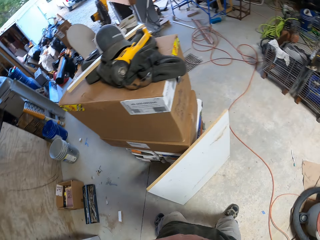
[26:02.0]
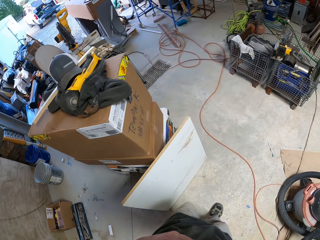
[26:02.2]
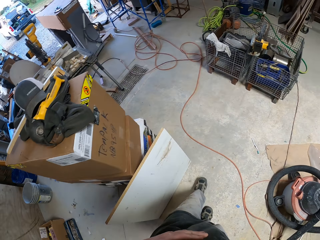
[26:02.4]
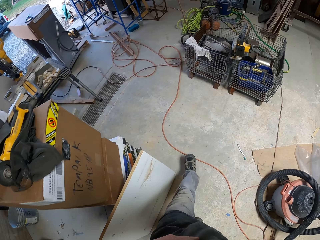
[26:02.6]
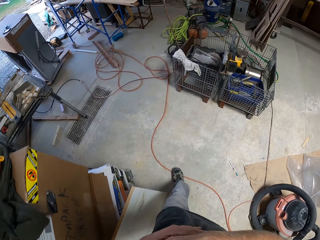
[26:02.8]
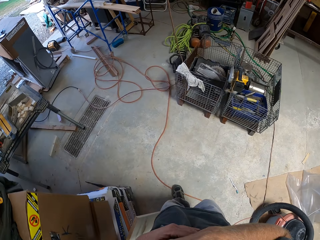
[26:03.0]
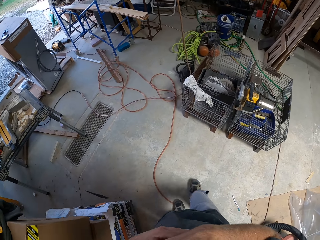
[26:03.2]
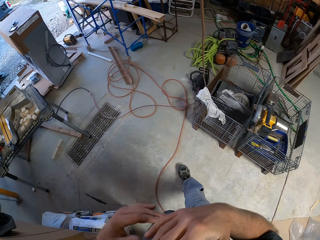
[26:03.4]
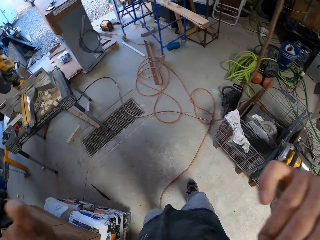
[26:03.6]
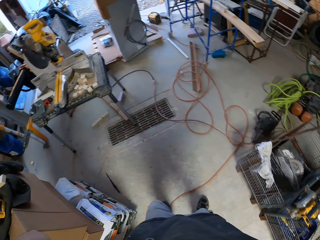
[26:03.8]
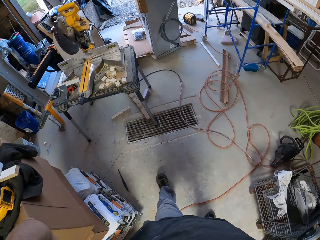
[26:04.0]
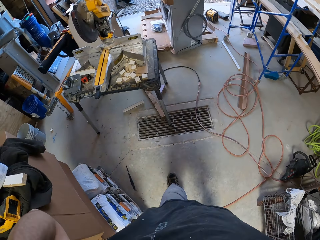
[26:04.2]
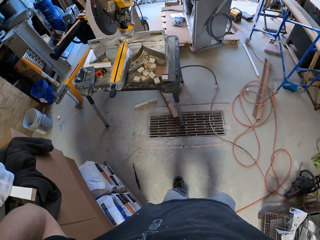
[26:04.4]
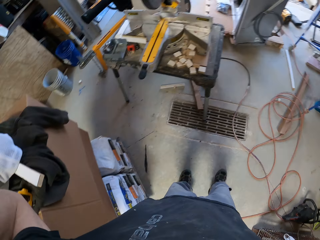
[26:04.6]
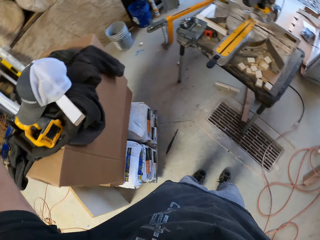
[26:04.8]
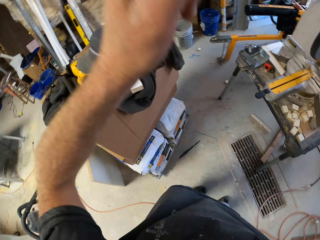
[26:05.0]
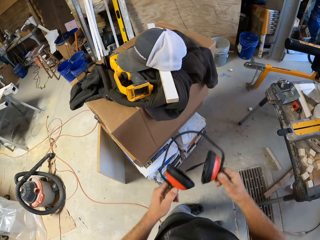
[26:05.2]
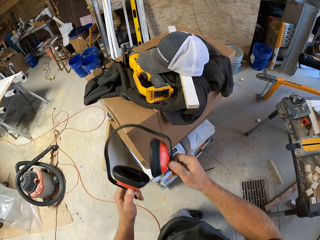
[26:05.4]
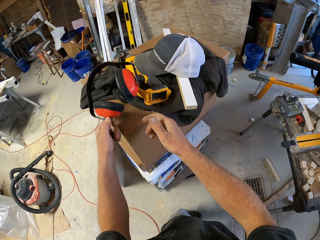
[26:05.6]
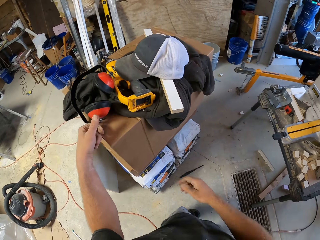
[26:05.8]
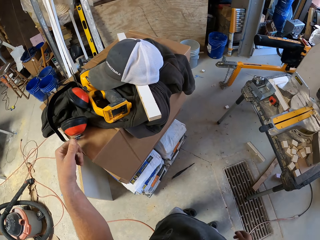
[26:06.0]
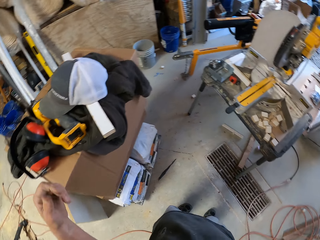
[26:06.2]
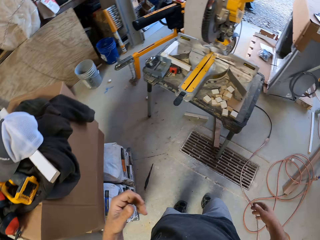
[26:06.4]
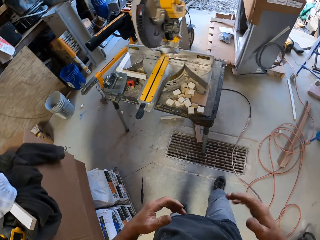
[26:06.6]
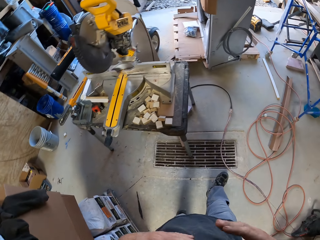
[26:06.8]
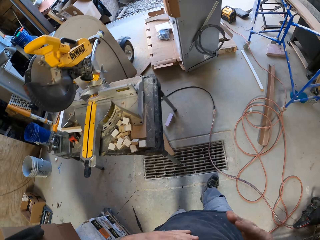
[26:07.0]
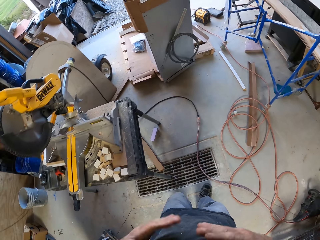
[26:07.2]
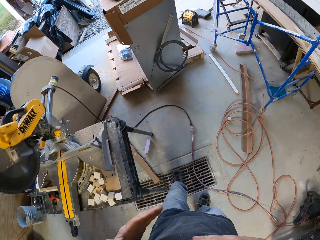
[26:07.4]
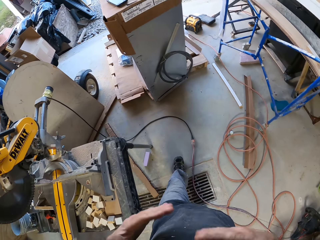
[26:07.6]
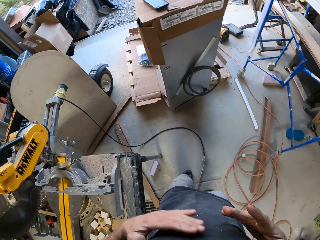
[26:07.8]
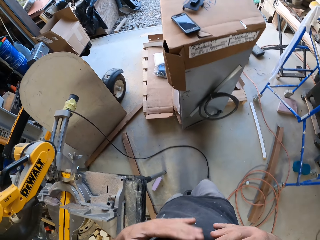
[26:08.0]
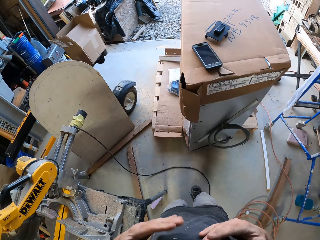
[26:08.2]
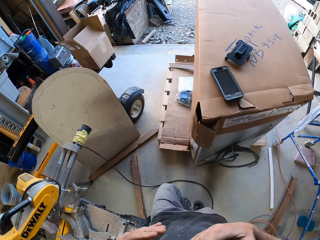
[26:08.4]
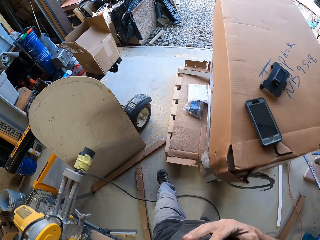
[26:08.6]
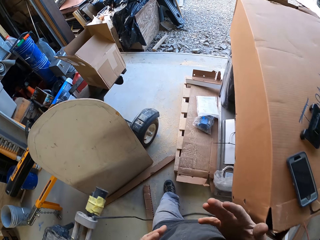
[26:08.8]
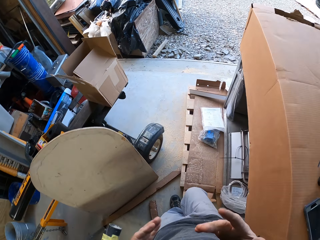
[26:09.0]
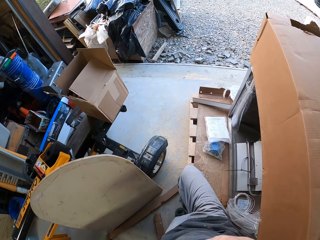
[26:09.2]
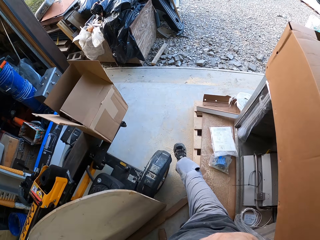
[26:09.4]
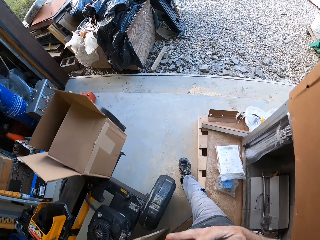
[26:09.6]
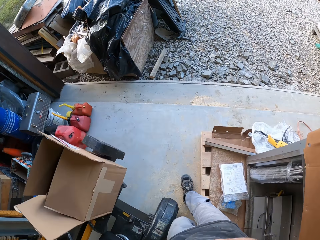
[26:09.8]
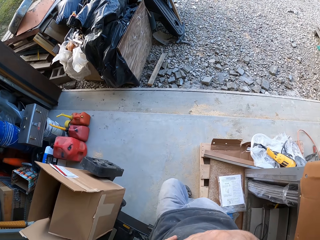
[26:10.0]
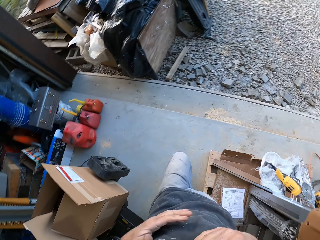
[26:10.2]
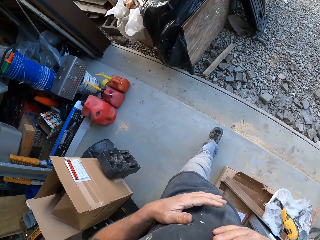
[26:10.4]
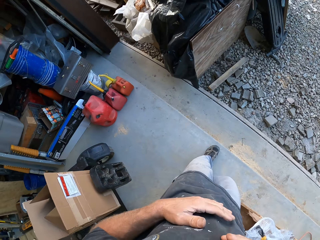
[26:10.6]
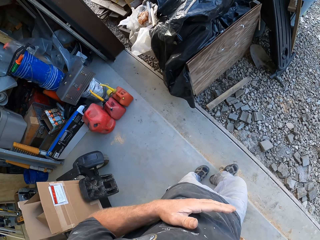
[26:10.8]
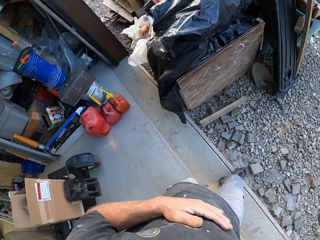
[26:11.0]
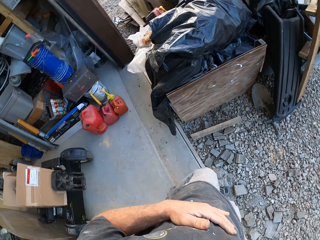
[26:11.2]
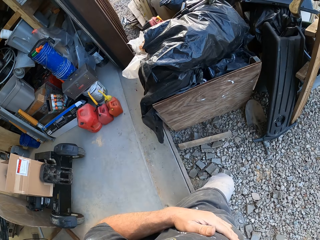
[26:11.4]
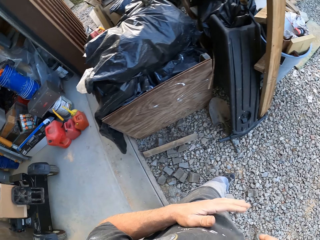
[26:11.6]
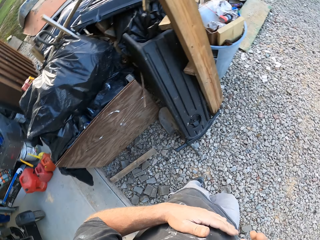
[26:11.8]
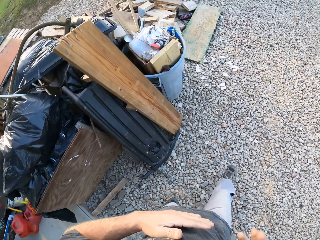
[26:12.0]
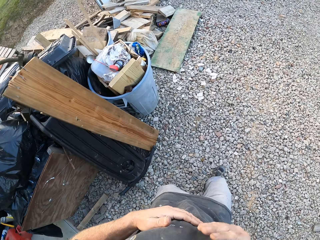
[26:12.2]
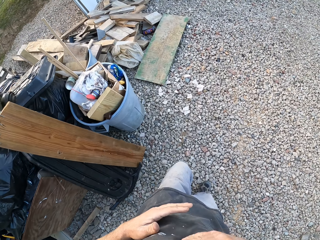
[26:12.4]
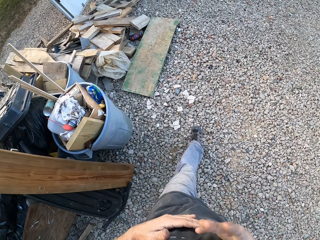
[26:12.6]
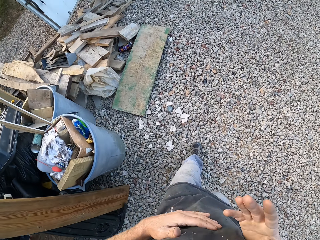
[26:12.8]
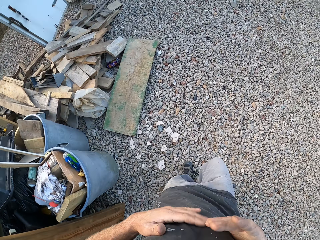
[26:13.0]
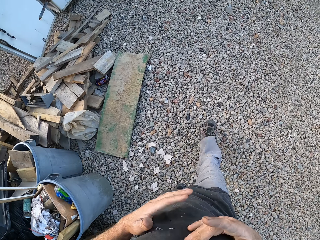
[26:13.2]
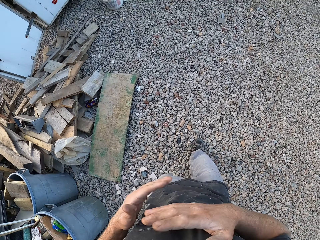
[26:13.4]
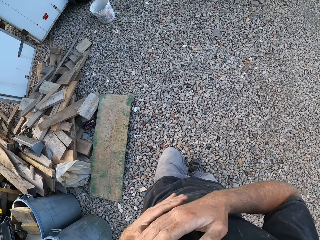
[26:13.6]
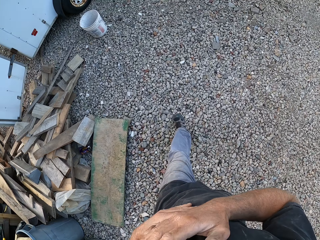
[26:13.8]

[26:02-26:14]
The camera wearer takes off the headphones. He puts the headphones on the box. He taps his chest. He walks across the workshop.

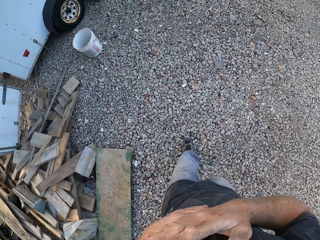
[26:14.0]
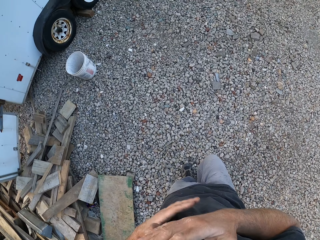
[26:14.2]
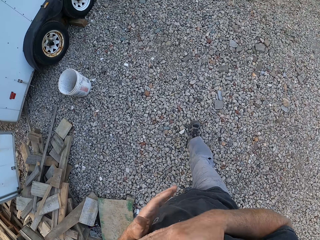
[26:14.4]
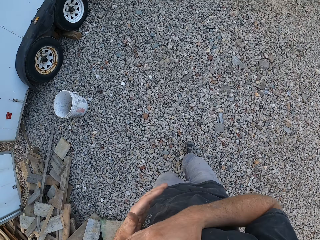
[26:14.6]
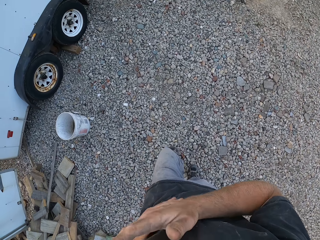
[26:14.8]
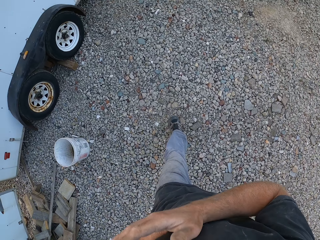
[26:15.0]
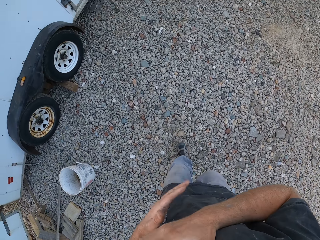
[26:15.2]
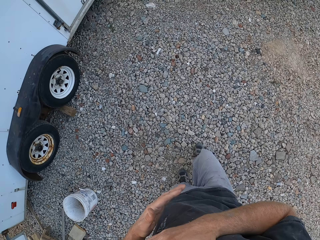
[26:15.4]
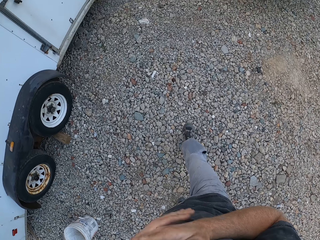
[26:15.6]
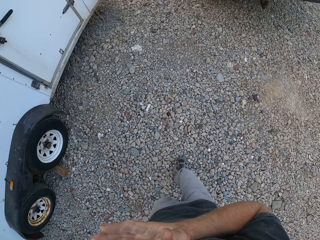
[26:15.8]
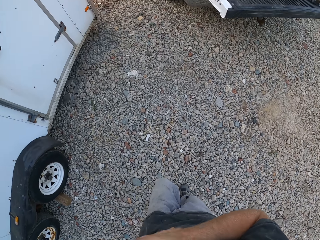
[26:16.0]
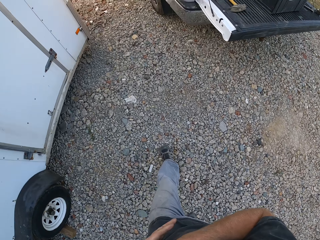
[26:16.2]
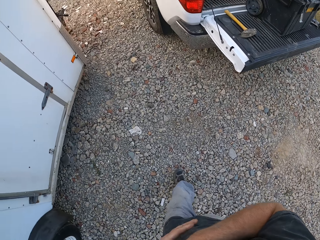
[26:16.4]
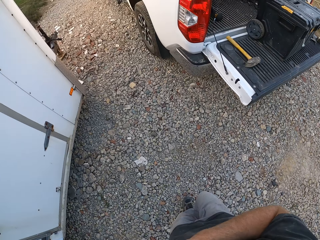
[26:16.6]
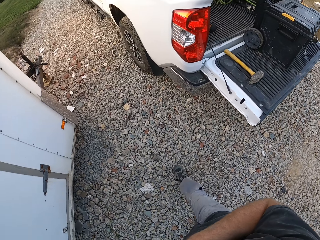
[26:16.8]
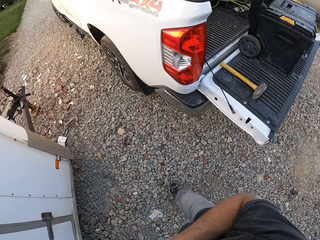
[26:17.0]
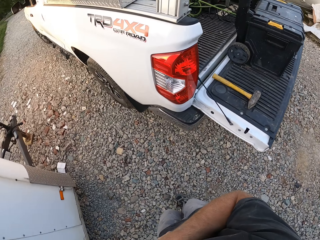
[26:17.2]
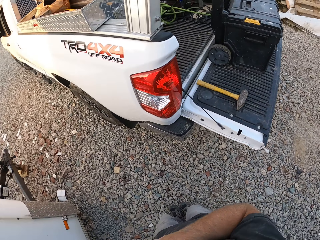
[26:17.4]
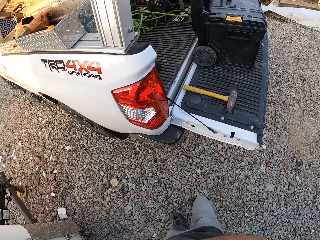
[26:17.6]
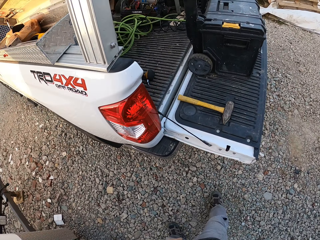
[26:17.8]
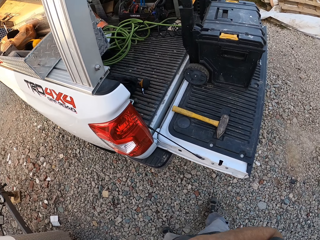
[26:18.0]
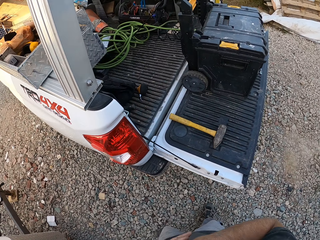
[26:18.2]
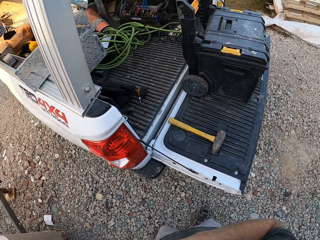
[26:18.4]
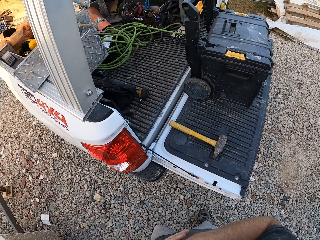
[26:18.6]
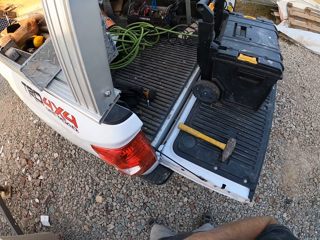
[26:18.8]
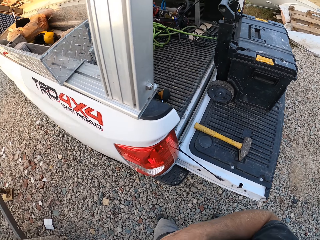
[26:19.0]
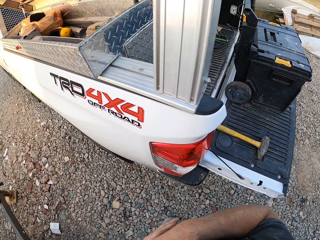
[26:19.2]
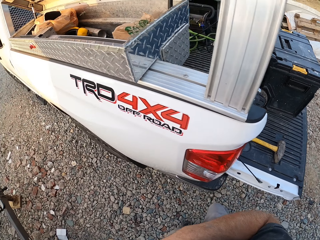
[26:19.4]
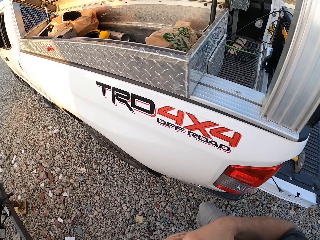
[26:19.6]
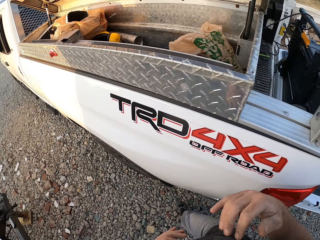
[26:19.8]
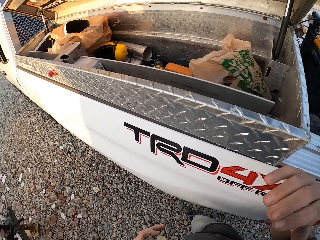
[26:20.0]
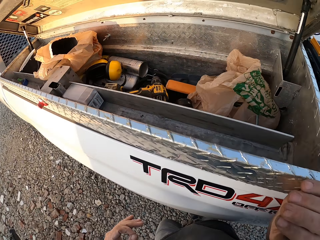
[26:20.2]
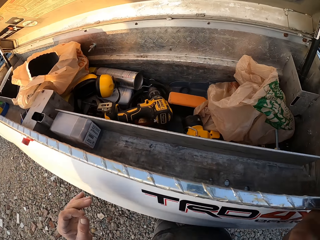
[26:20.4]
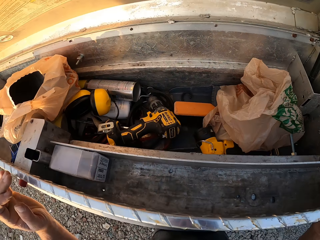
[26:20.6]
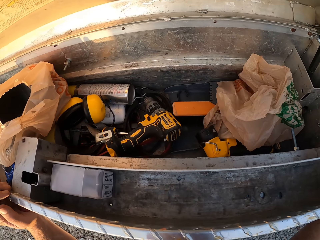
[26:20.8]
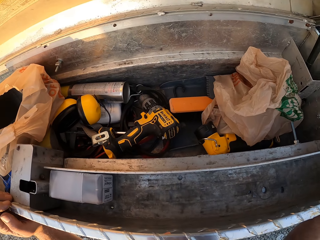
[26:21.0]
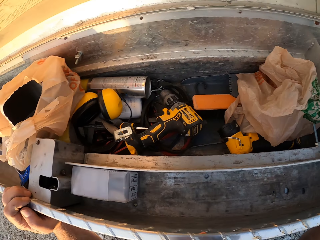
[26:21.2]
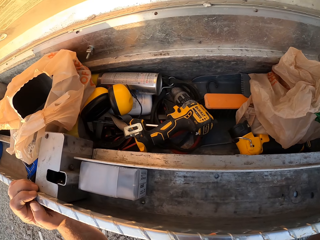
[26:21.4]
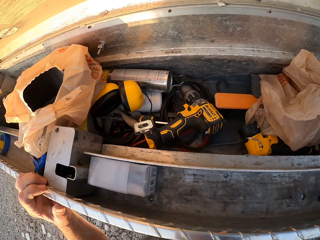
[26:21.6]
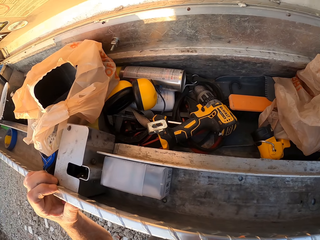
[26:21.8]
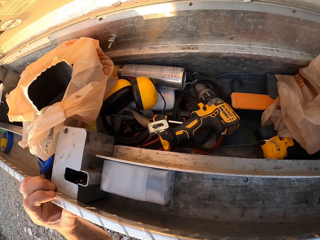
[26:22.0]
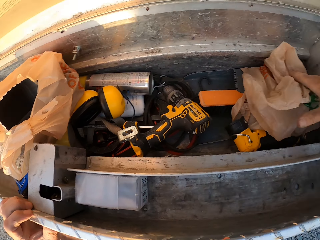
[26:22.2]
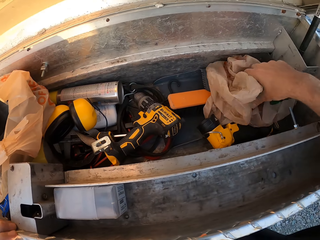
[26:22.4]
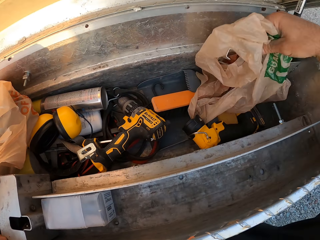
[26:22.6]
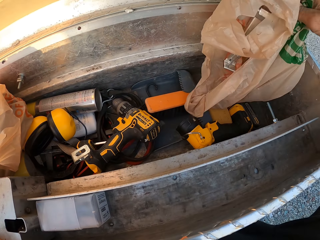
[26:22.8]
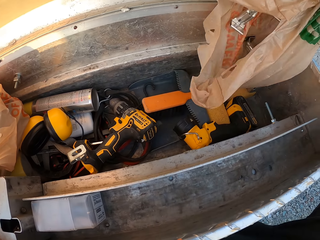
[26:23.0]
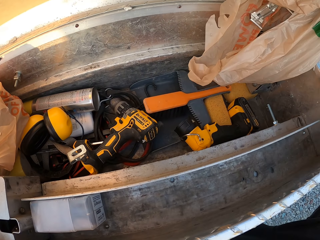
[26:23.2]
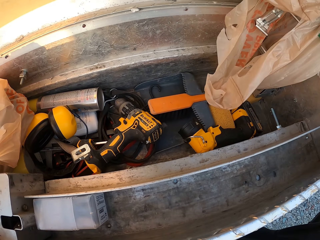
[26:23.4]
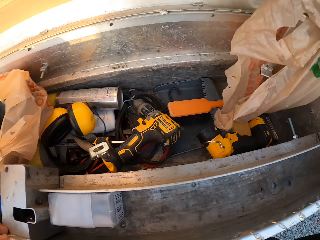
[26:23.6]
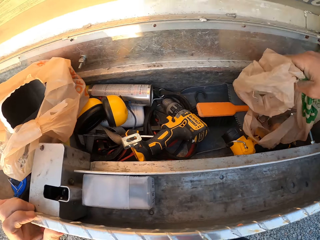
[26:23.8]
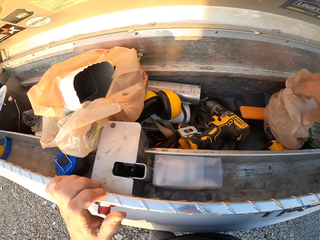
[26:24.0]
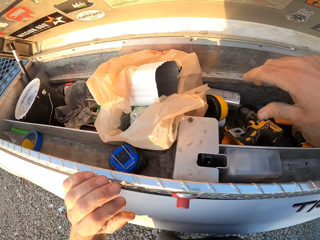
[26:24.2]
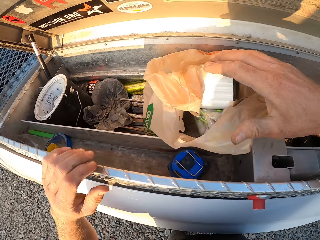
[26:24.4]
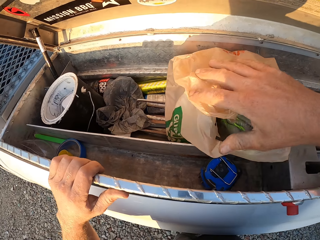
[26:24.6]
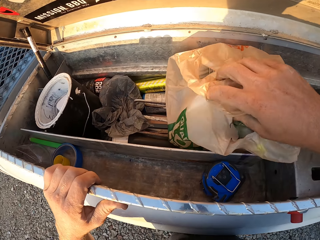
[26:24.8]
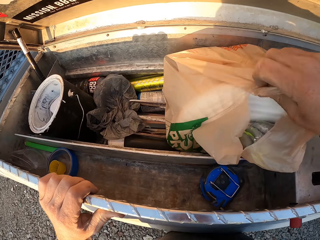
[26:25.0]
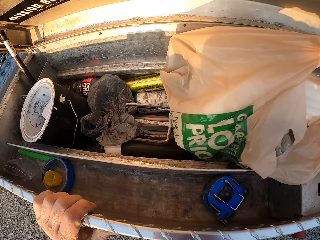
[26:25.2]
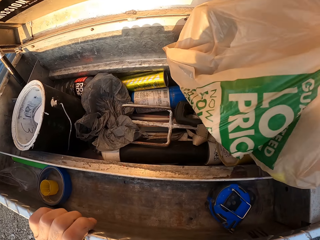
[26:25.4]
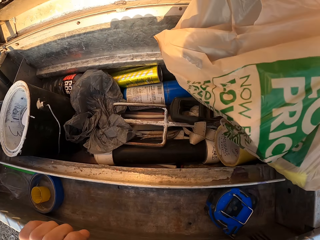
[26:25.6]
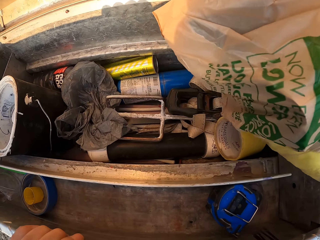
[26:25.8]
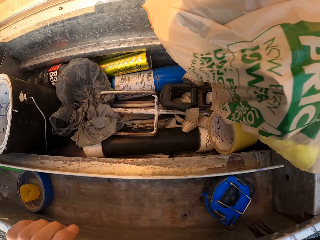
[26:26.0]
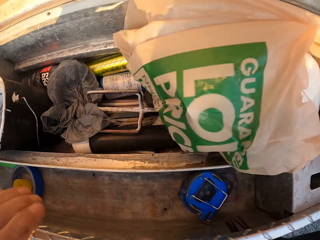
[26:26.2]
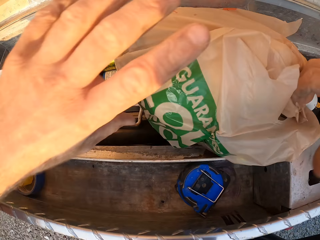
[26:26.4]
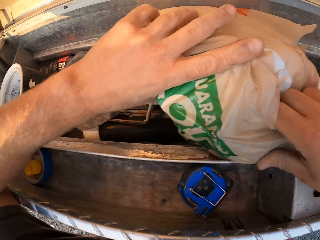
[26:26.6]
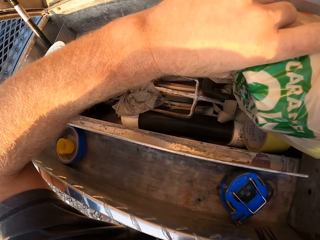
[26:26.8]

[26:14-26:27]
The camera wearer touches the pick-up rear. They pick up a paper bag, put the paper bag down, and move the paper bag.
